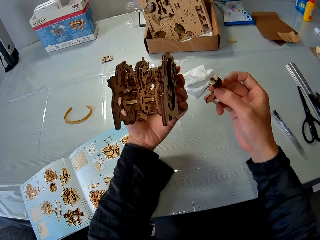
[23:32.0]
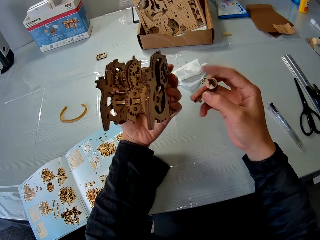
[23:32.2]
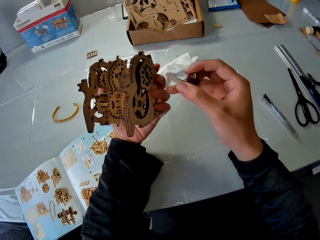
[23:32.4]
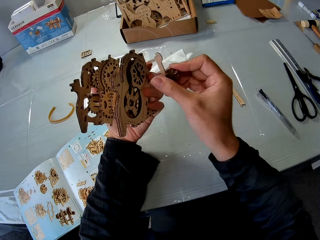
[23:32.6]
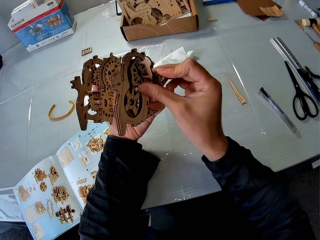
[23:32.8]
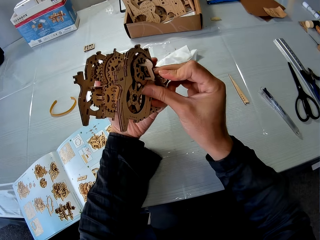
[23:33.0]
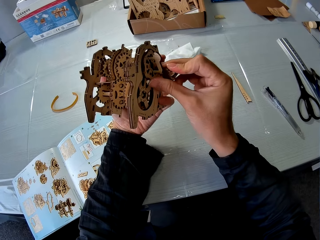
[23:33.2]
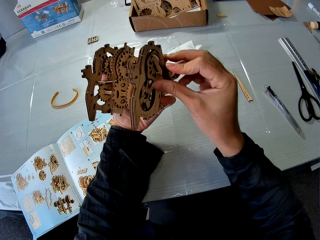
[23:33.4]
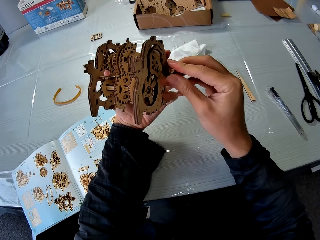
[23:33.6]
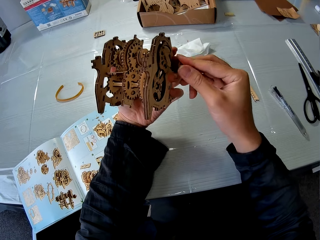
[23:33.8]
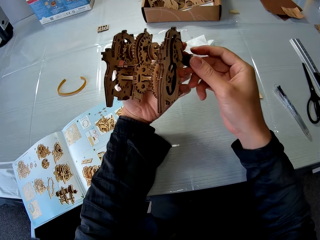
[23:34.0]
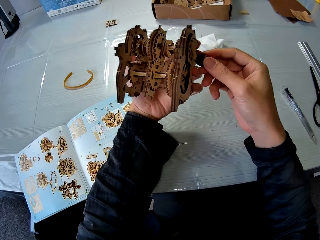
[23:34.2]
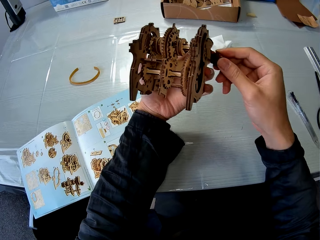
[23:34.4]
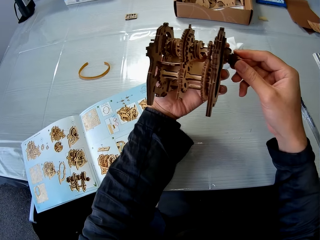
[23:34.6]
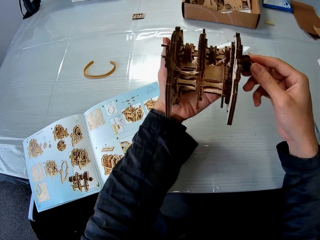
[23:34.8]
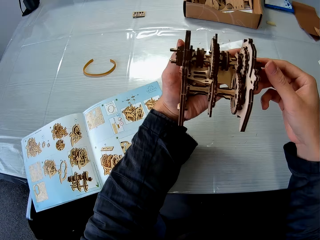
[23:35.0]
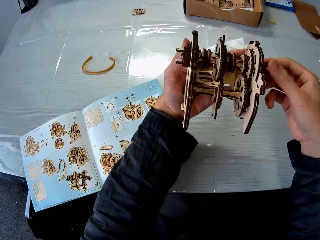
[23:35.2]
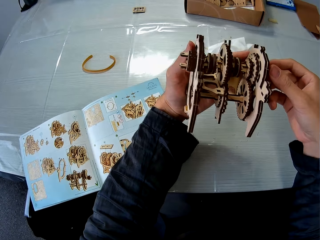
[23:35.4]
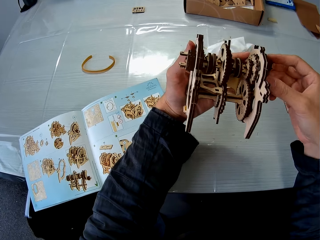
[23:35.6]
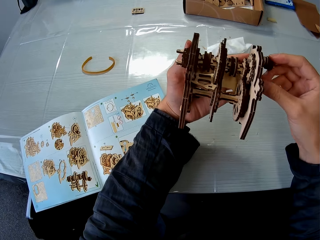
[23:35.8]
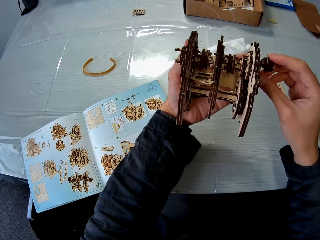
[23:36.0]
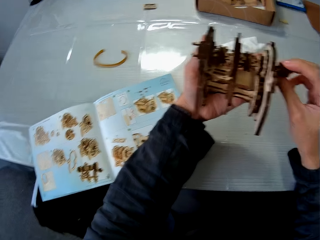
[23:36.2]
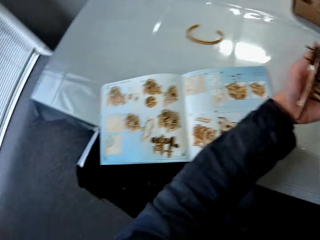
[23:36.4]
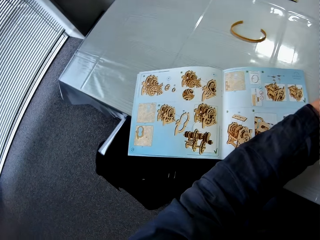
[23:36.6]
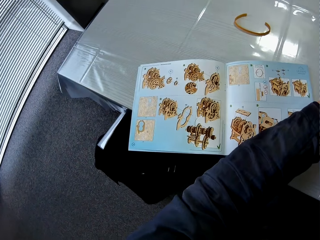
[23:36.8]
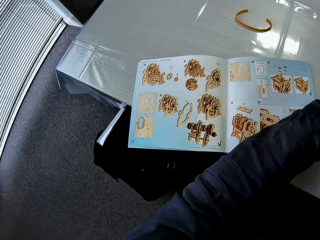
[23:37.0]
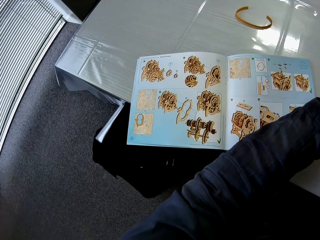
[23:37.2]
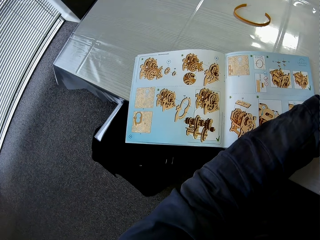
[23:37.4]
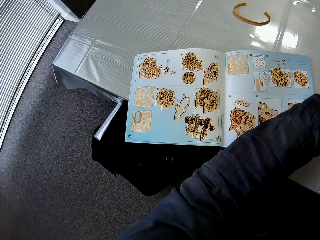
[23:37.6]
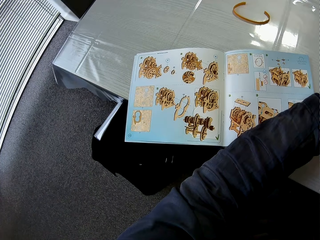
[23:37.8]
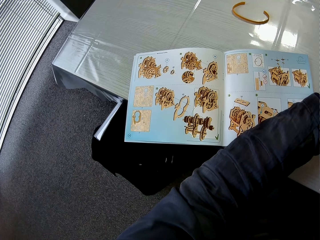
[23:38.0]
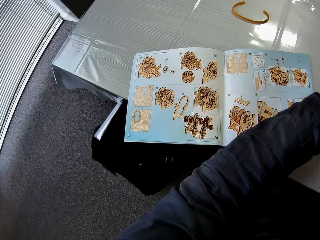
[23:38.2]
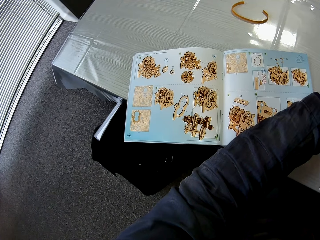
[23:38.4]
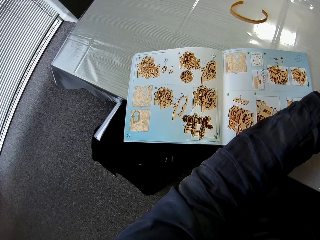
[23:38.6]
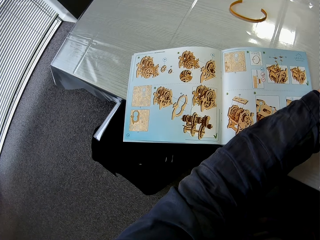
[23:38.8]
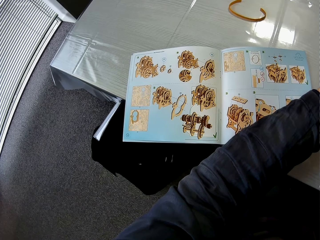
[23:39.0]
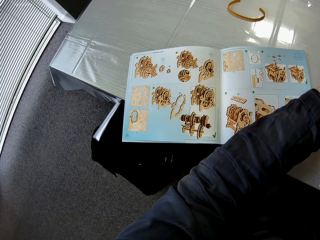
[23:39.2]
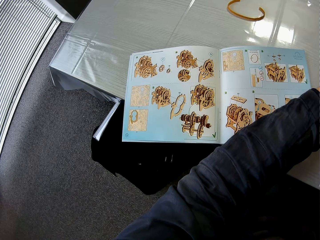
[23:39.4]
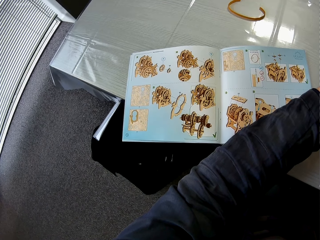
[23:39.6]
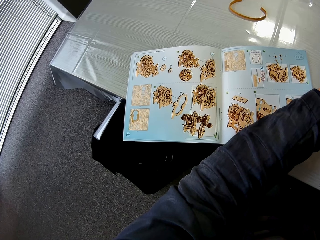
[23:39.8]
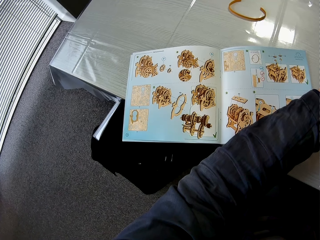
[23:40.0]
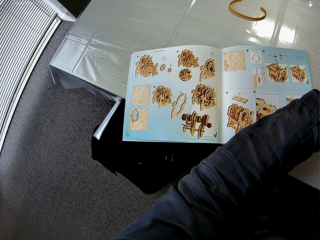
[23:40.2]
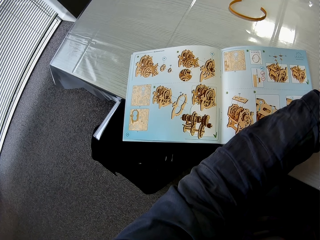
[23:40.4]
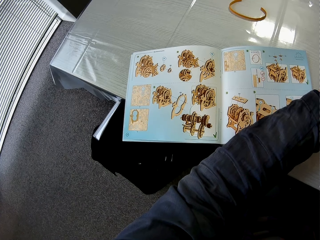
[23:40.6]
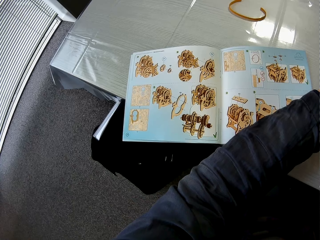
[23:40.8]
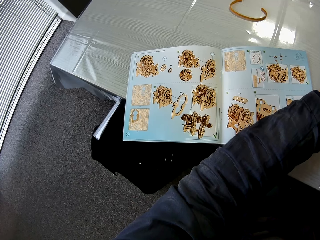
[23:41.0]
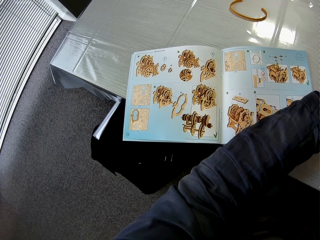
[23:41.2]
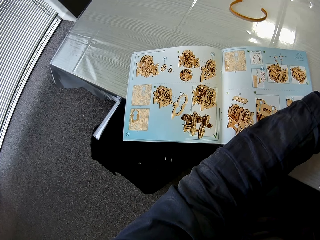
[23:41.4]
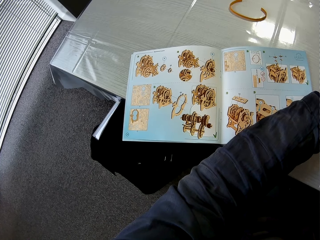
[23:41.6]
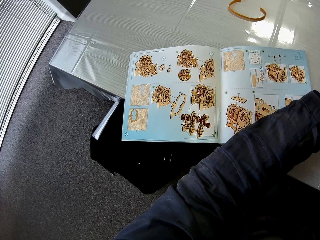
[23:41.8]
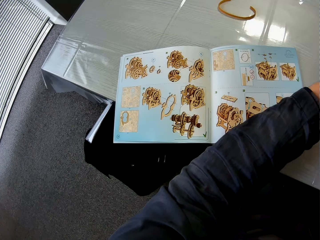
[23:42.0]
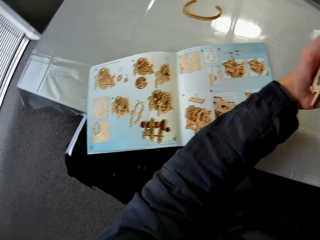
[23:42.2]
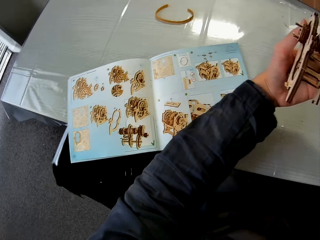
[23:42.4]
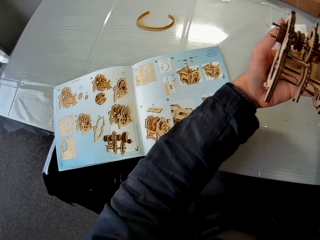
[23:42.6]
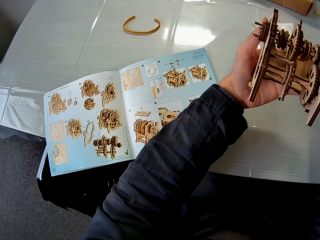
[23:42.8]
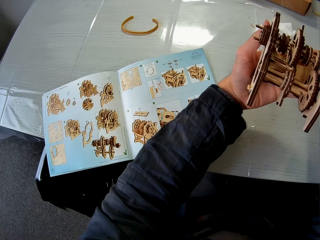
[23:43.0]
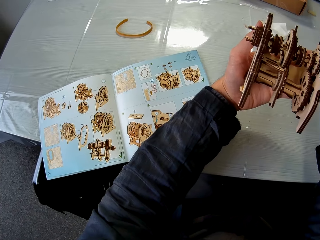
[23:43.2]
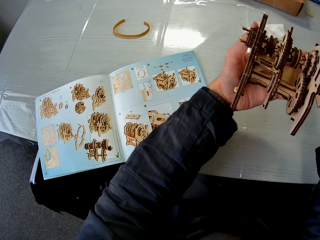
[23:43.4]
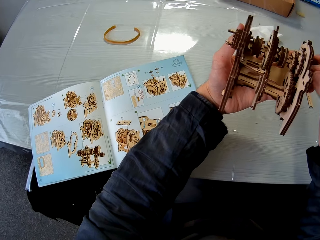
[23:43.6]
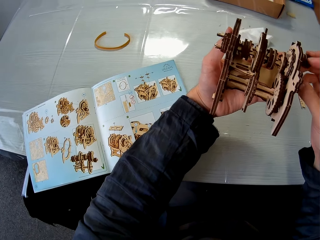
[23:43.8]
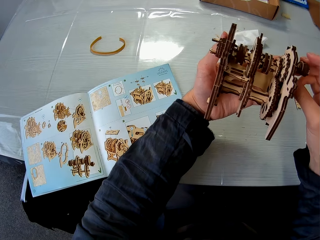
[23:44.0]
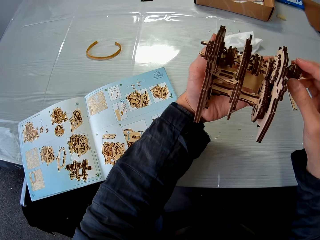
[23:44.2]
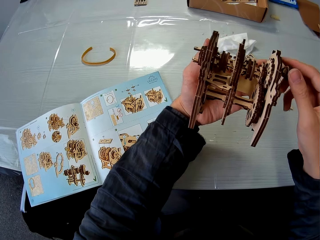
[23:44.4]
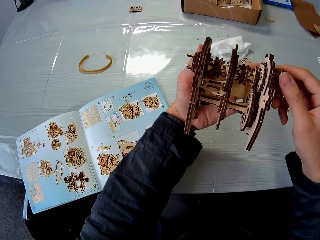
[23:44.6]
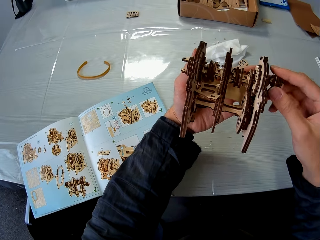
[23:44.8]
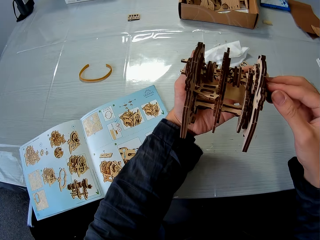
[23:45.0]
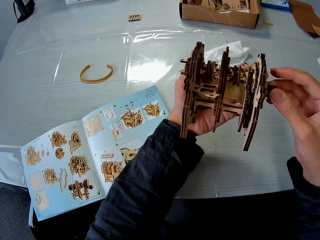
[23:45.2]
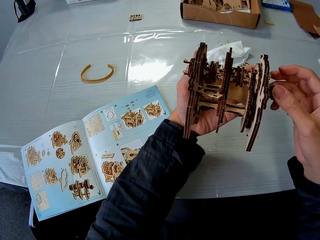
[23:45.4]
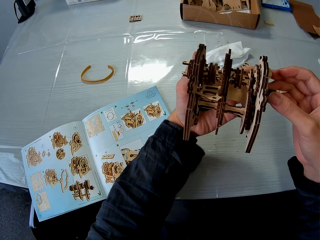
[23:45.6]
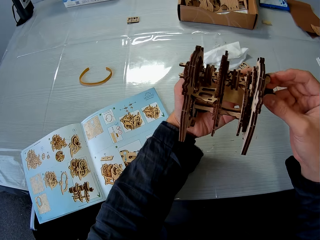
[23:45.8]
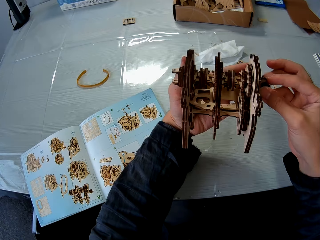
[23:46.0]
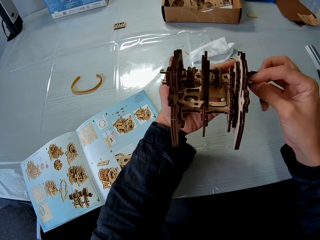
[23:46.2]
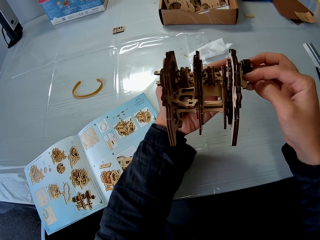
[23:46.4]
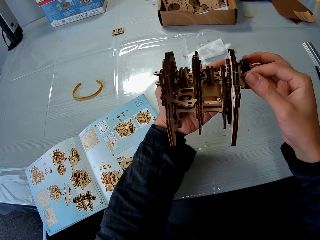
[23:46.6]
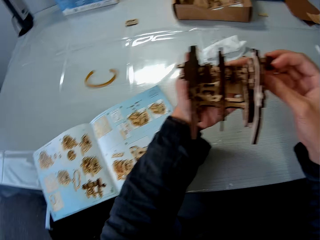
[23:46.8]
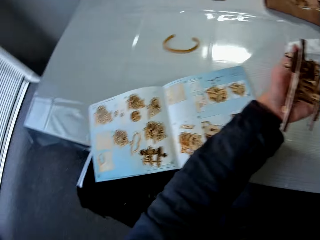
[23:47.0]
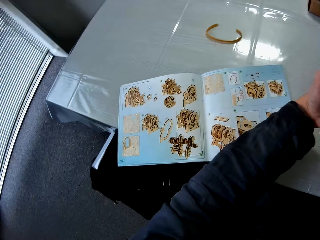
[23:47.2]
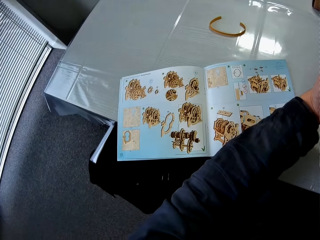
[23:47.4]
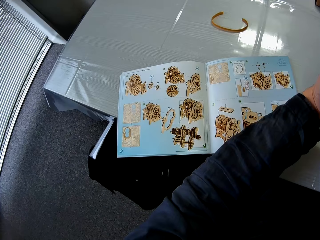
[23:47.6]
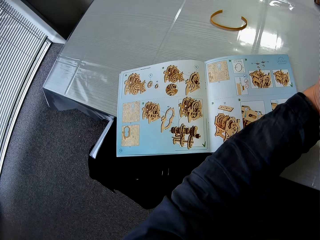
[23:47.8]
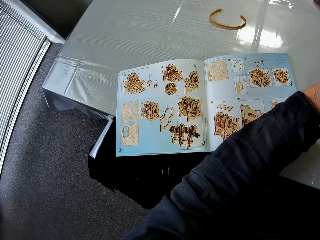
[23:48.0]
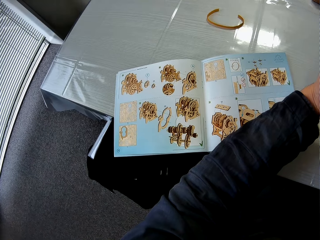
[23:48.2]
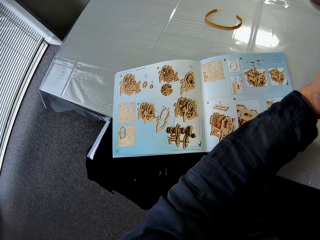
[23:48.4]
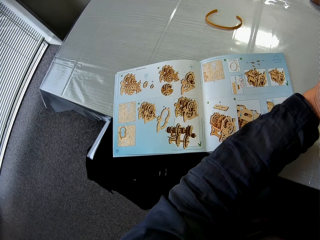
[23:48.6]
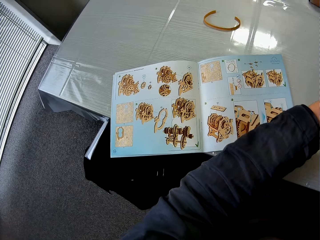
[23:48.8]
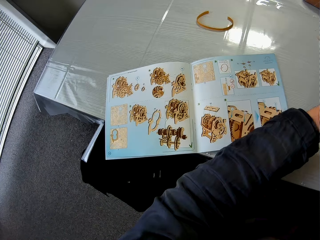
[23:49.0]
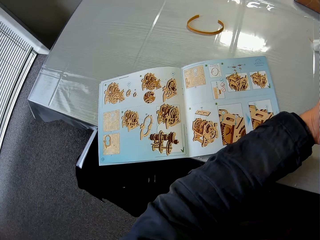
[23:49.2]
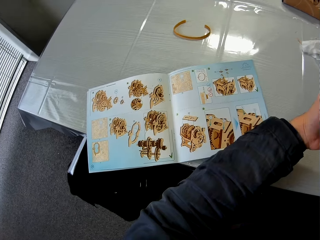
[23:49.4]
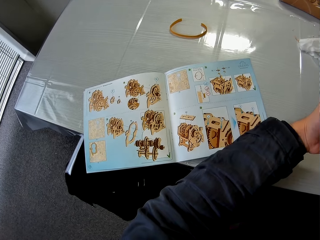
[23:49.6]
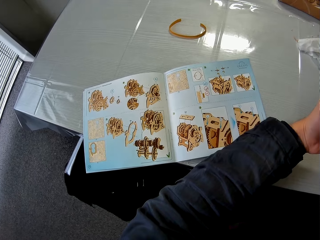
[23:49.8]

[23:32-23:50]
The camera wearer fixes the piece of paperwork into the constructed paperwork. They refer to the manual. They twist a gear model.

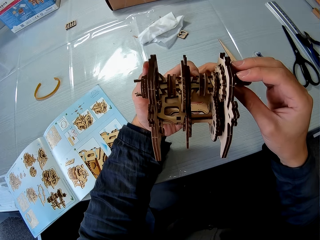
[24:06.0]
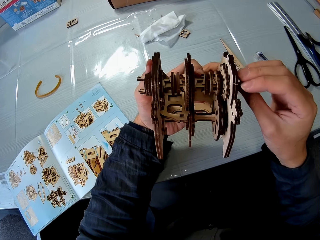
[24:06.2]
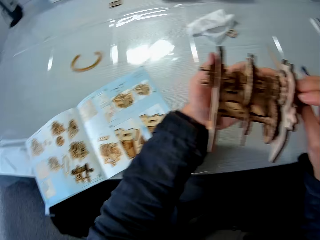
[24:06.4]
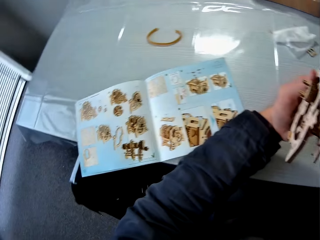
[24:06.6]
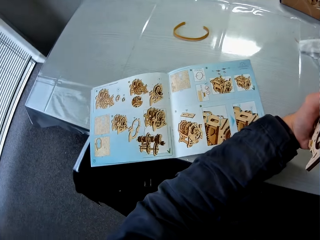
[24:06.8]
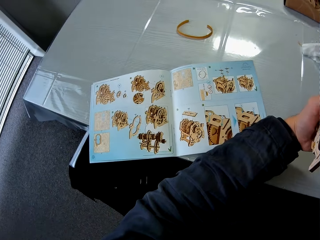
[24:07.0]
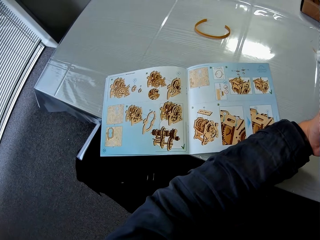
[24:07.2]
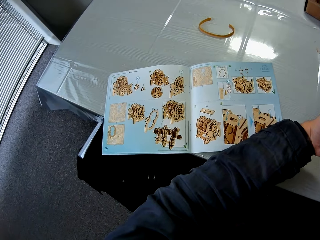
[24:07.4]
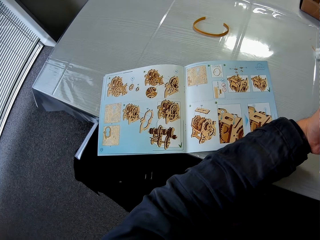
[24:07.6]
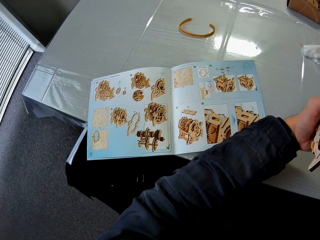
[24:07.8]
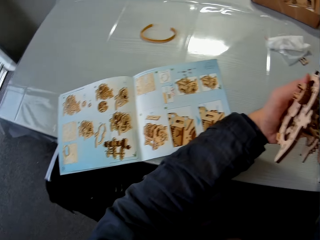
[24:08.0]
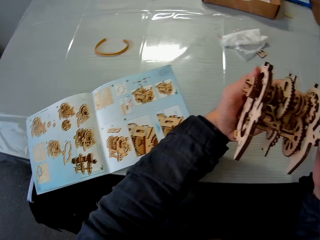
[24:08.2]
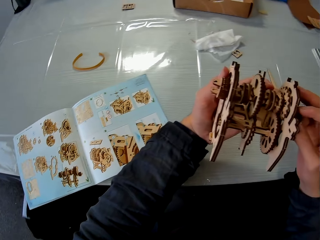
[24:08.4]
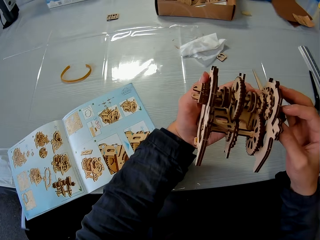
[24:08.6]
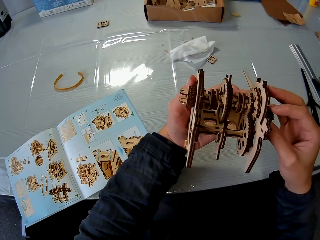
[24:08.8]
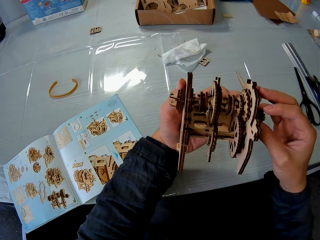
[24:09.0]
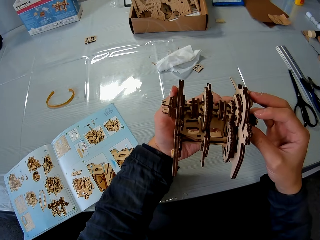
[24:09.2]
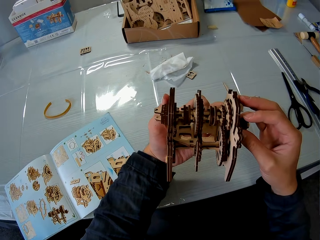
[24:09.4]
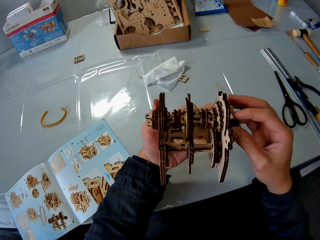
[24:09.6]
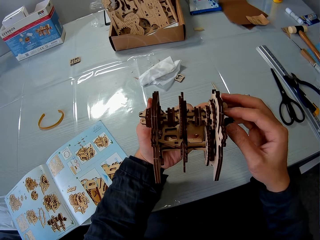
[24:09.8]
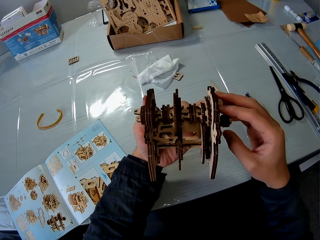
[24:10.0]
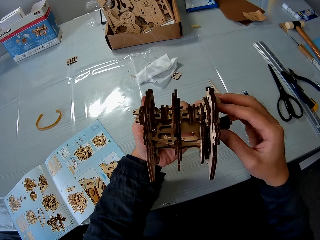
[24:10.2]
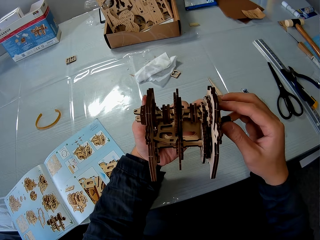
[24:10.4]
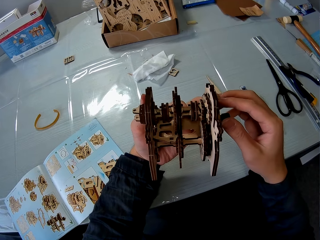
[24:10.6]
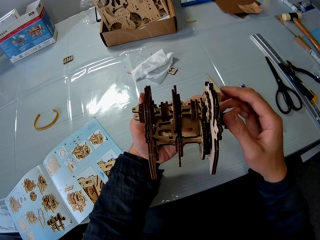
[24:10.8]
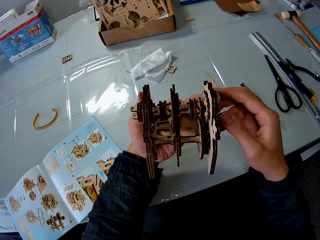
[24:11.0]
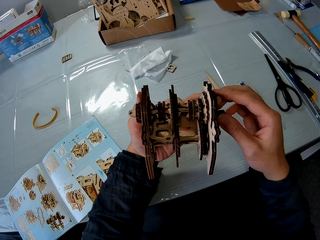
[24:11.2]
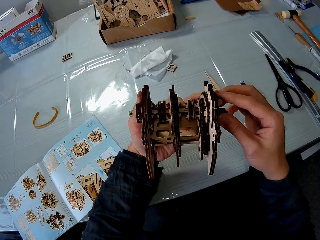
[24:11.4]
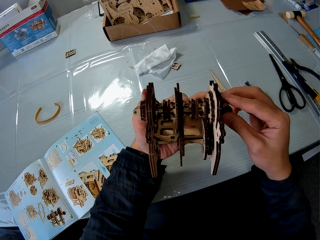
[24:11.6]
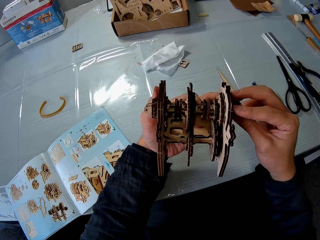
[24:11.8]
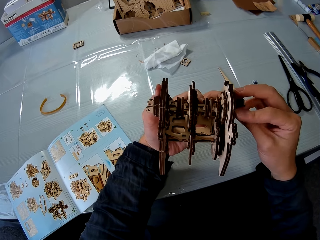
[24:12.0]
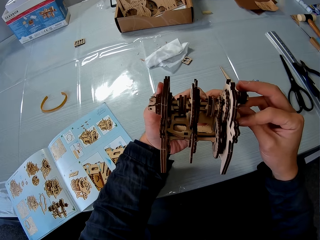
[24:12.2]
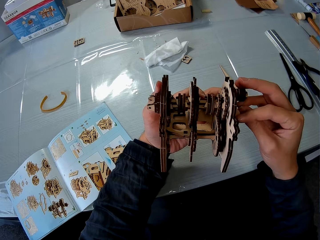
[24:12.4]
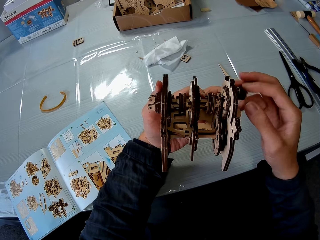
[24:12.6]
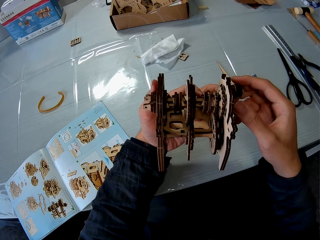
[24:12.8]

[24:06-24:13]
The camera wearer refers to the manual. They twist a gear model.
